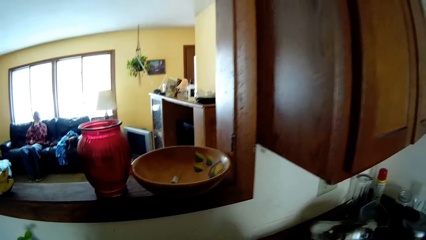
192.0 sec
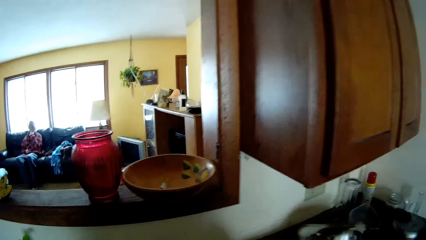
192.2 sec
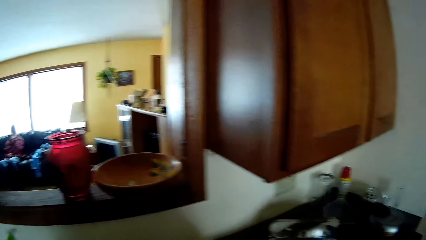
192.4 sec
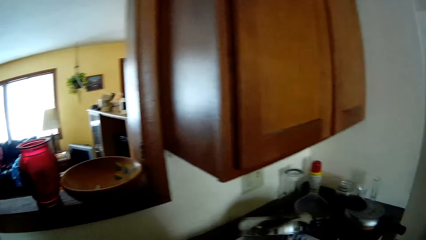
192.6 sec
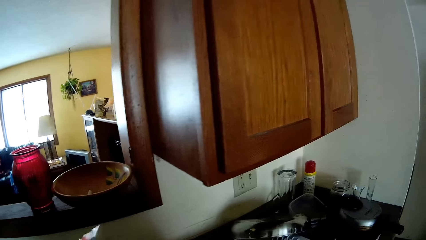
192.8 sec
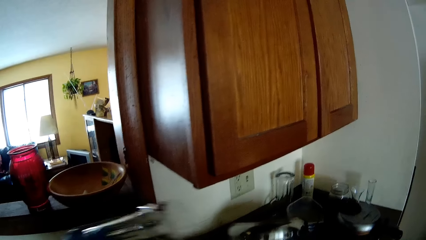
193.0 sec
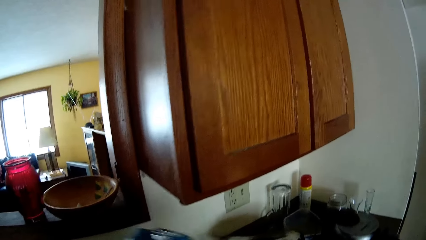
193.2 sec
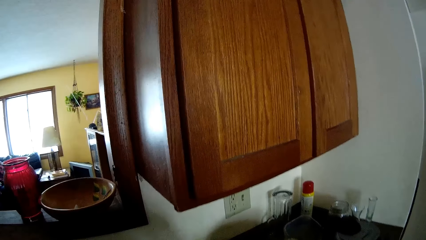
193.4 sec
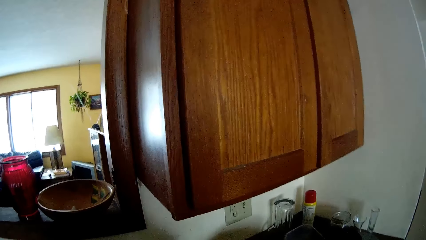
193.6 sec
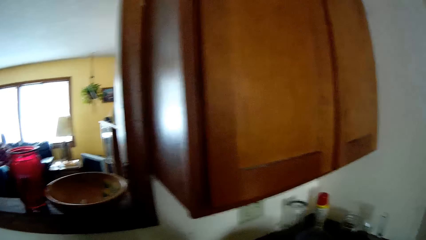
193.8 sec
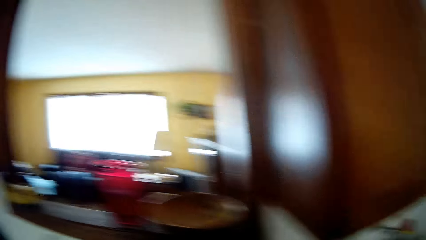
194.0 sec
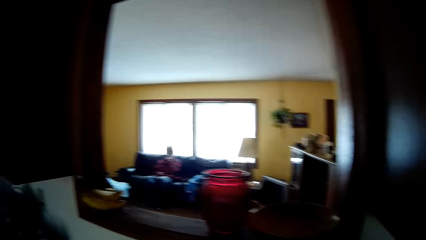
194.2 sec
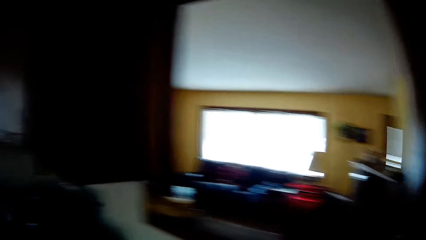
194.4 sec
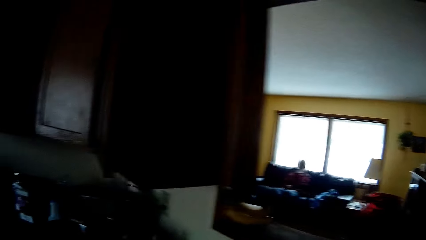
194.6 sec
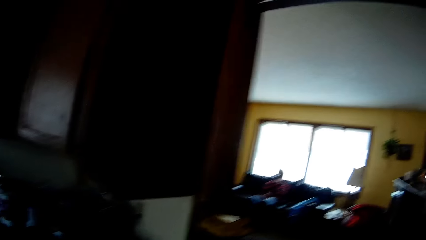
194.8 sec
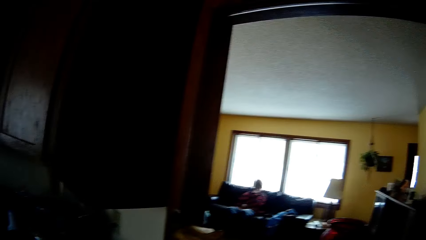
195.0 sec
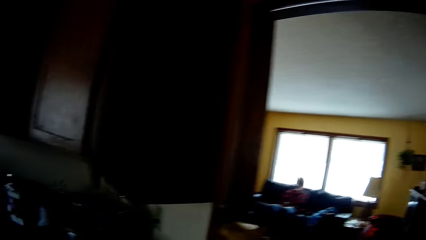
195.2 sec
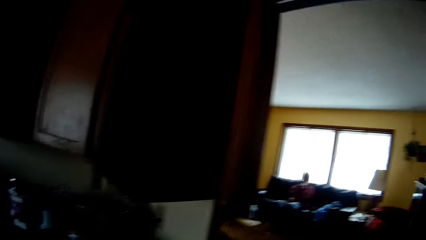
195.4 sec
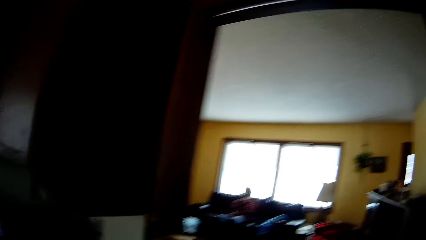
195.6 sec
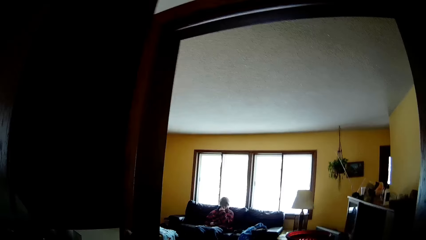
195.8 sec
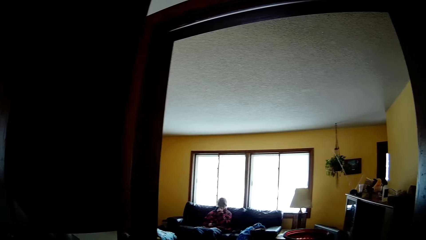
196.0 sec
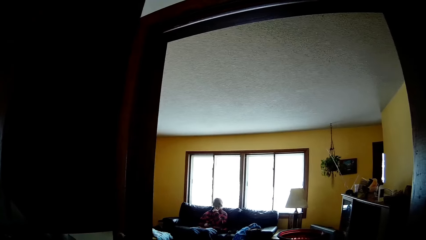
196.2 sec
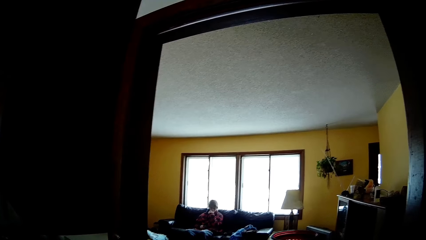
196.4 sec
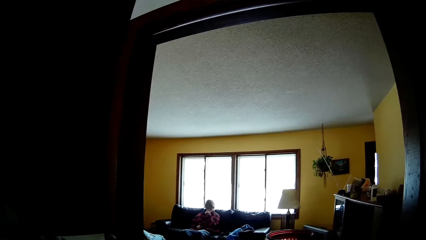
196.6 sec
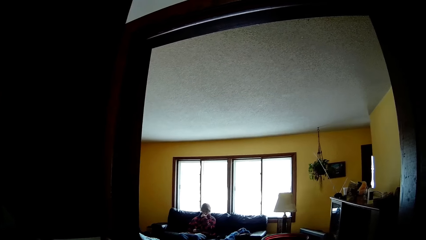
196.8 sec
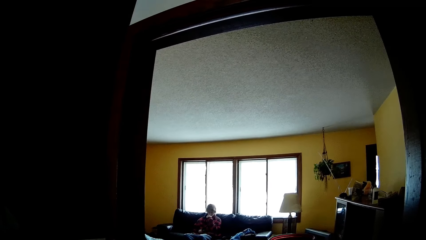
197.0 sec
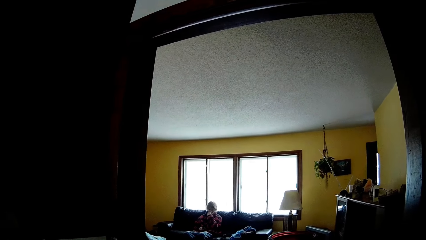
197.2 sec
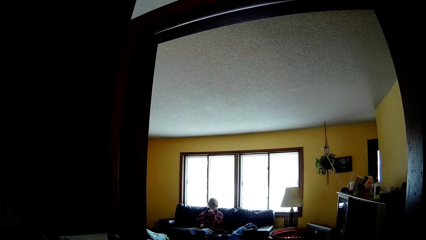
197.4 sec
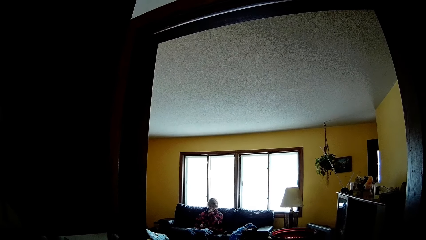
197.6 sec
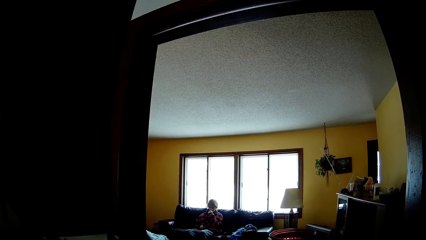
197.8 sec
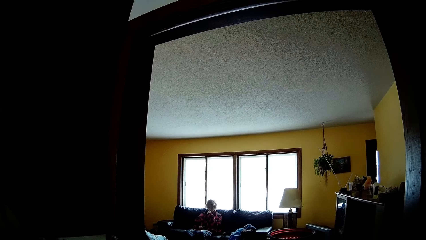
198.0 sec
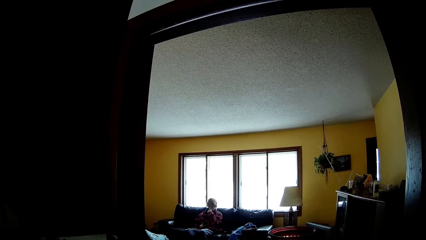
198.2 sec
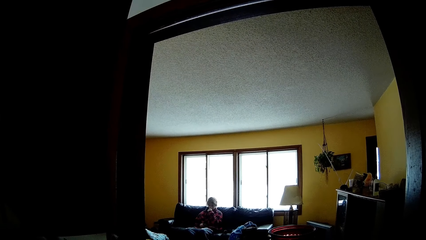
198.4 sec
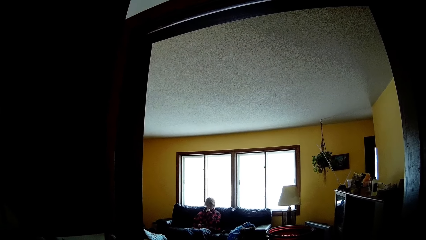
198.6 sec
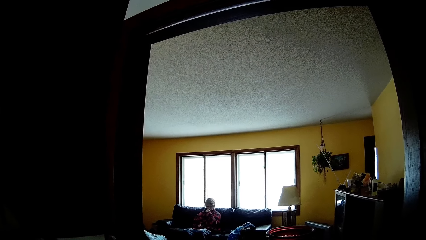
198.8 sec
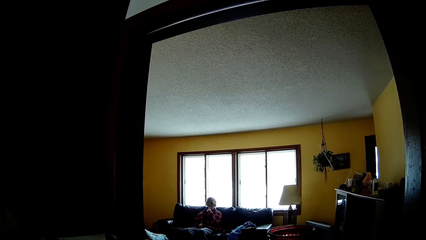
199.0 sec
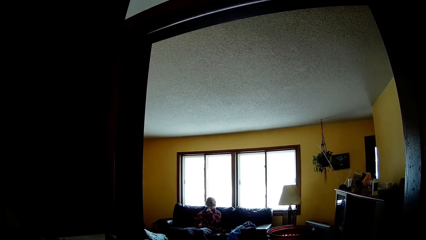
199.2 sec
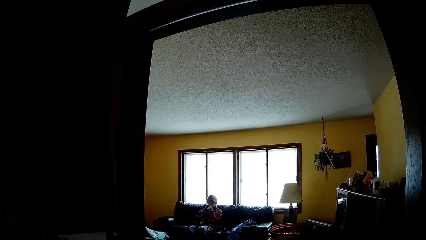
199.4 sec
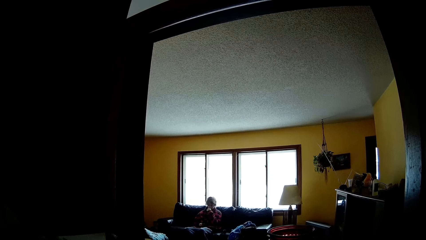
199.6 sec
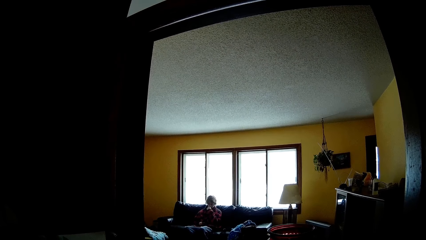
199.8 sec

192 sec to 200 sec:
The camera wearer moves something. They look around.

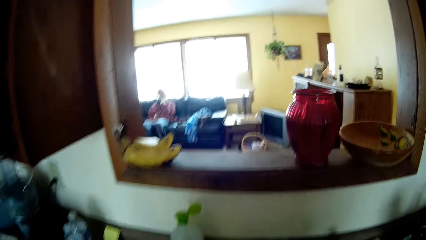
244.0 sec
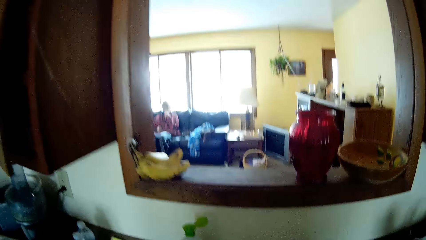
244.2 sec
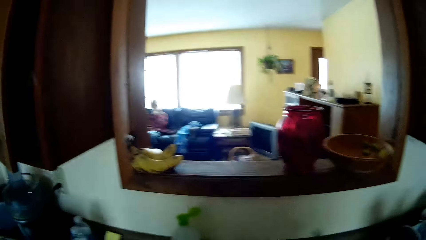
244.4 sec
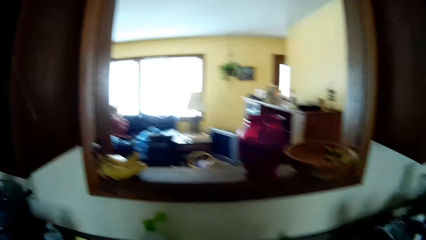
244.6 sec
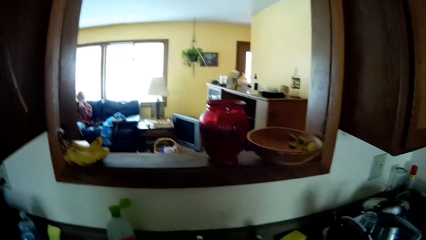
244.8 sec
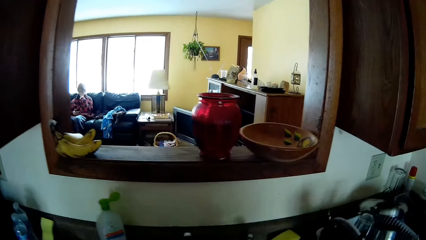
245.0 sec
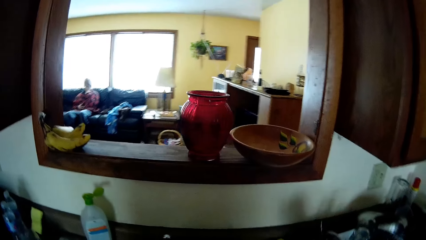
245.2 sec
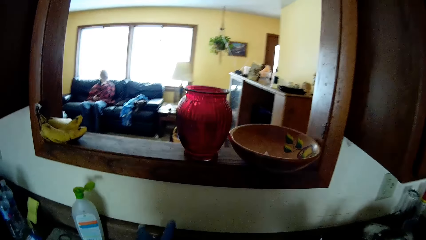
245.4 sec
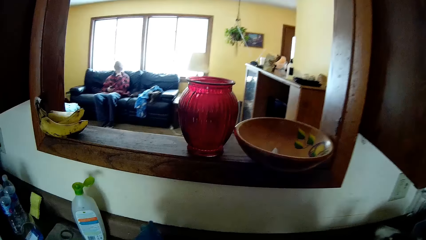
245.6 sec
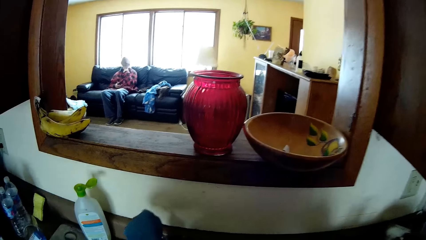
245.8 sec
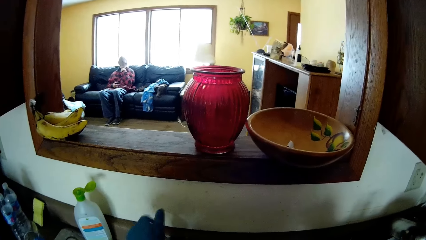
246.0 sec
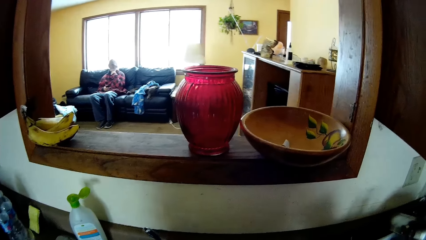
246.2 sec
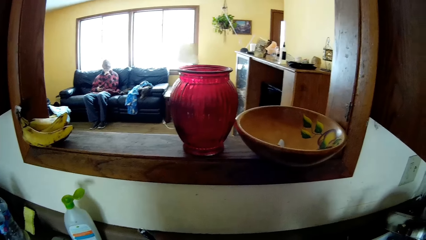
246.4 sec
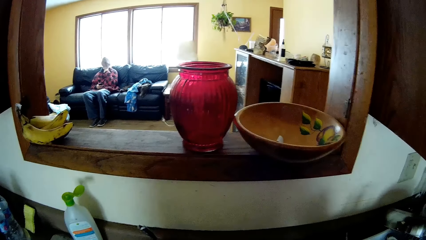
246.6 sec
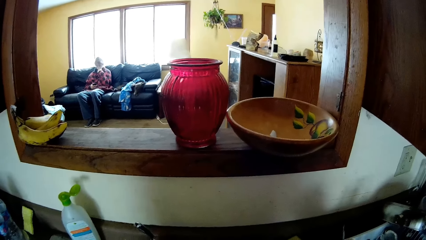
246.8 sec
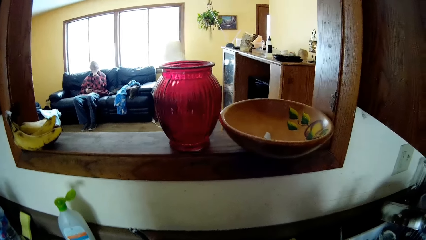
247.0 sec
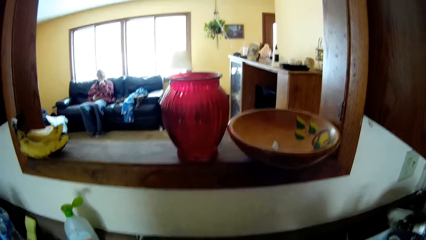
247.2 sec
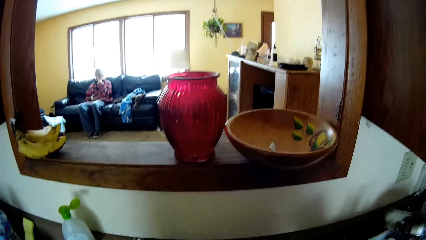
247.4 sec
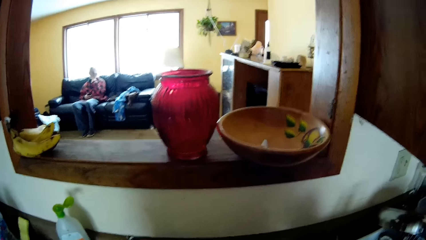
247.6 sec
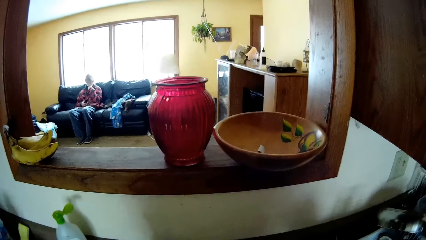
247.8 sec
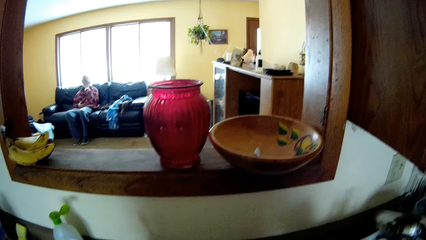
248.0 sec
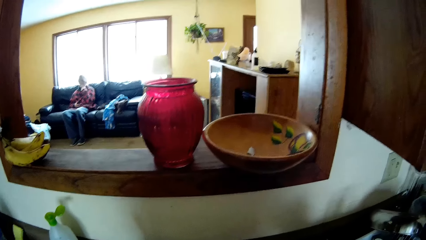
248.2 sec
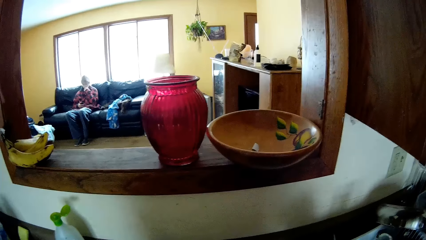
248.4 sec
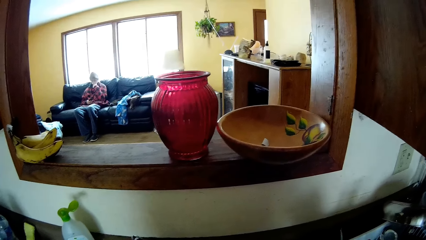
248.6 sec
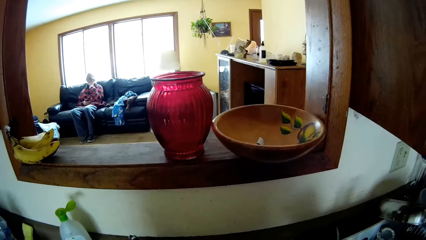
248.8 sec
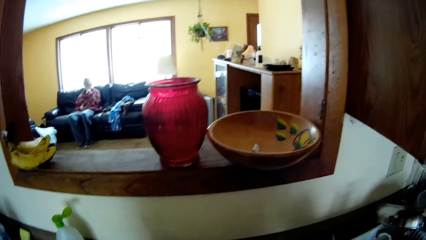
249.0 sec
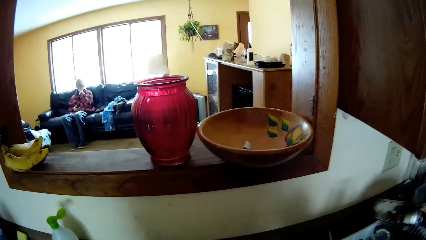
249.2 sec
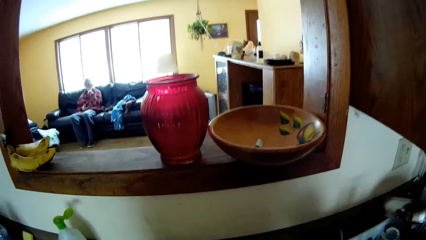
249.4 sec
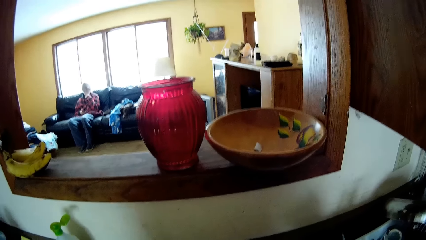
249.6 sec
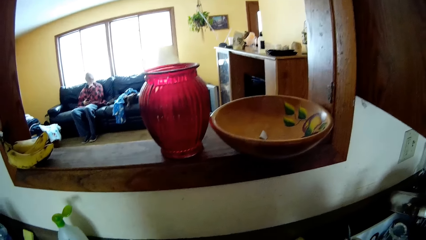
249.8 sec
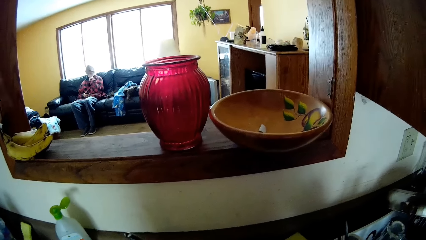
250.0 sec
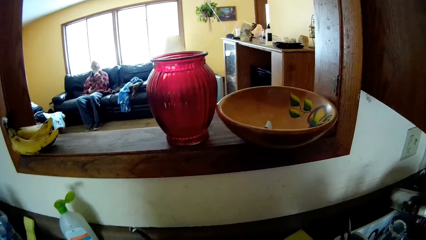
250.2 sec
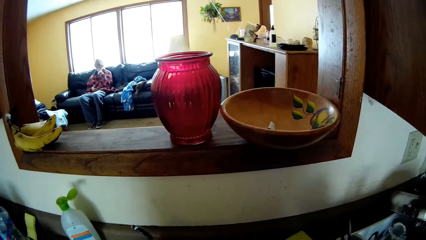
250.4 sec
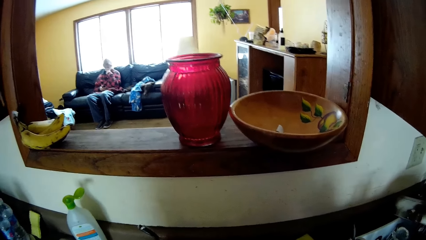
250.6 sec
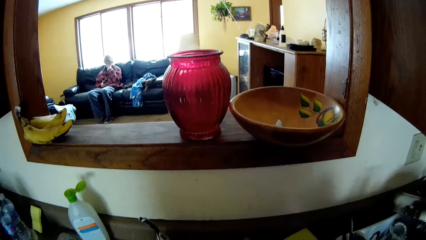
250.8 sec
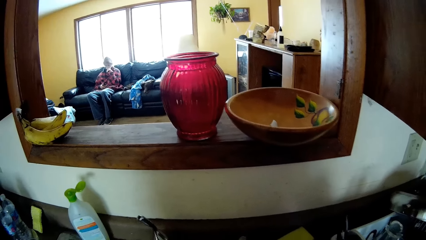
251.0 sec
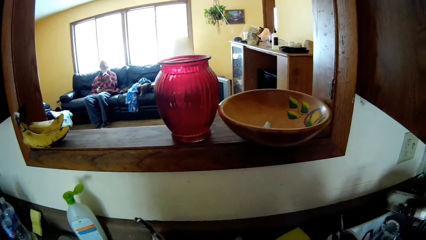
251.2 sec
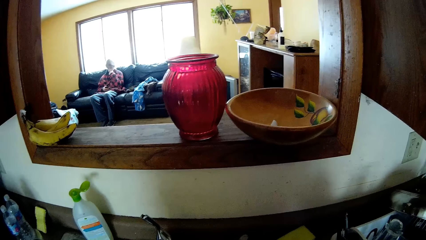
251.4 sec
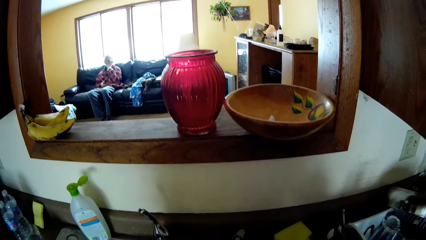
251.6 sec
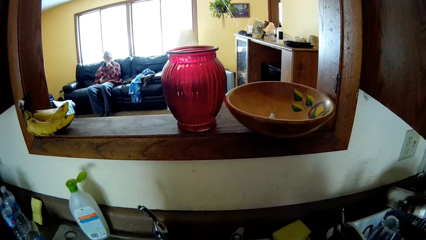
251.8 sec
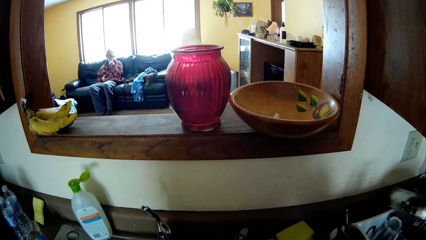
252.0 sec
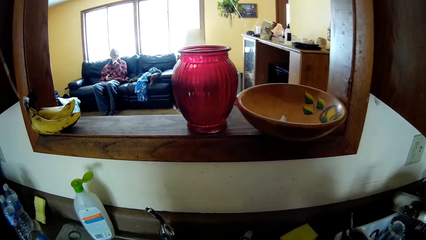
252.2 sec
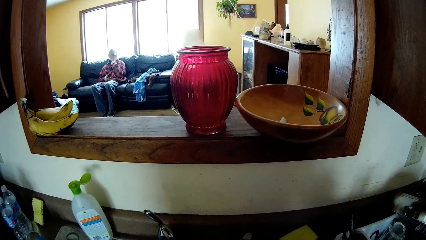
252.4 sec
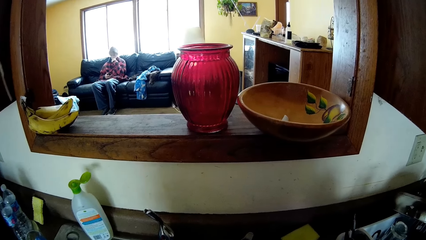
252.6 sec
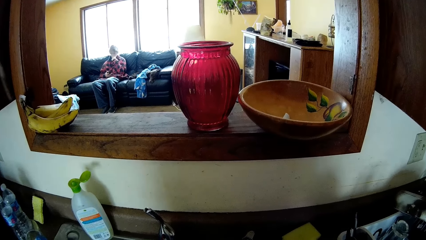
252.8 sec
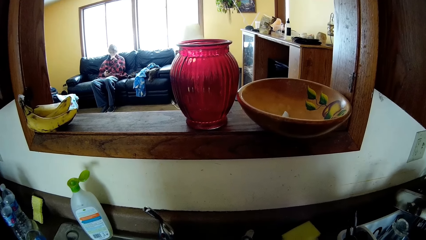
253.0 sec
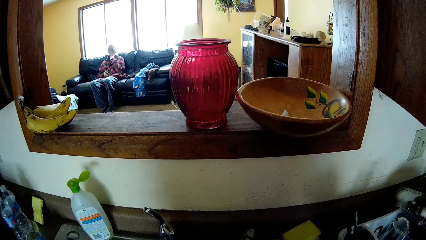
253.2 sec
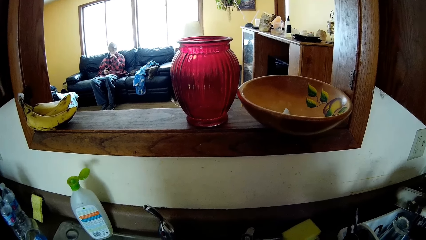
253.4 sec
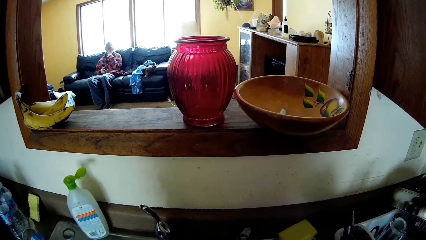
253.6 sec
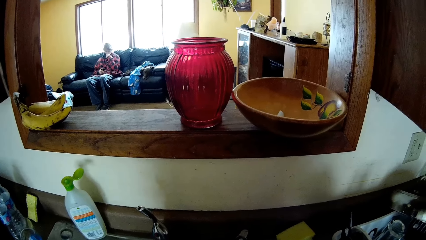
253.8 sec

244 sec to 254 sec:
The camera wearer opens the faucet.
